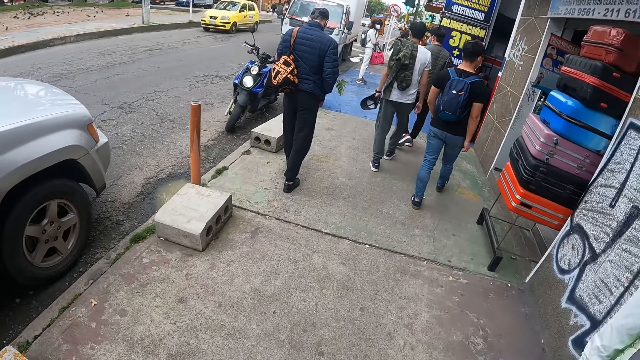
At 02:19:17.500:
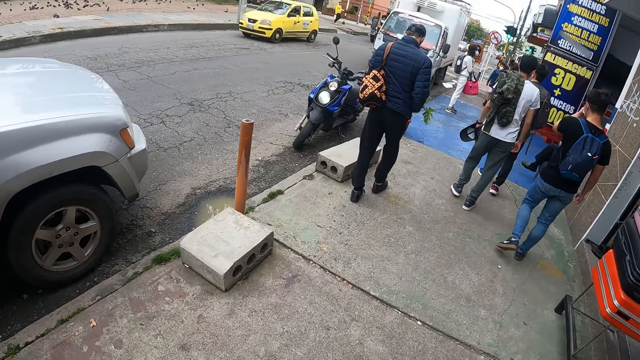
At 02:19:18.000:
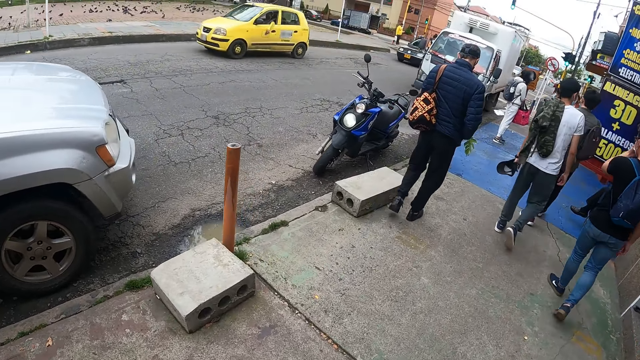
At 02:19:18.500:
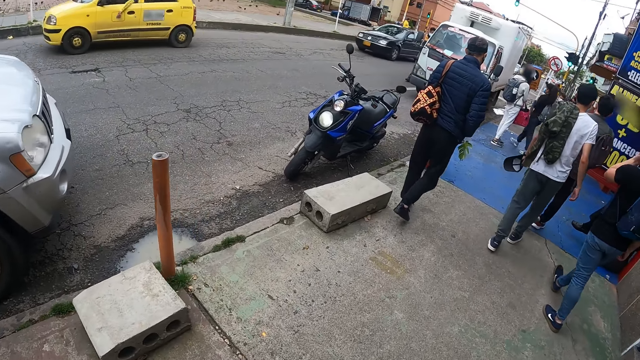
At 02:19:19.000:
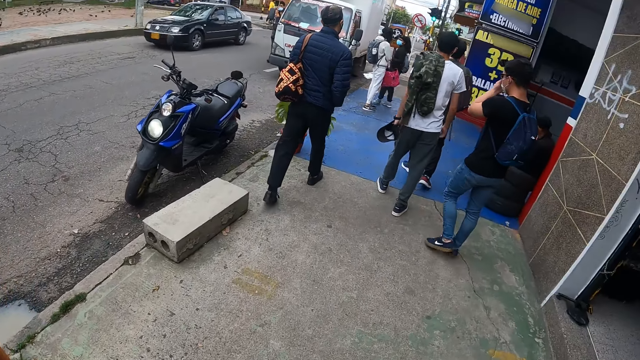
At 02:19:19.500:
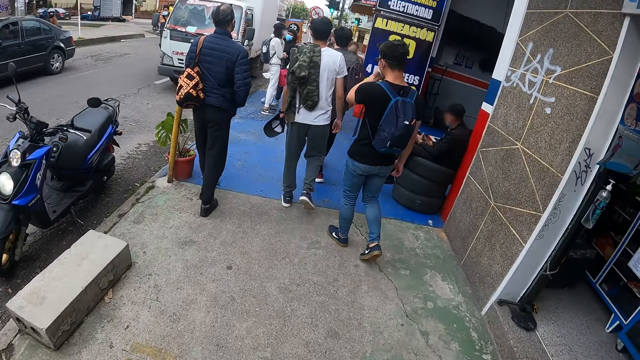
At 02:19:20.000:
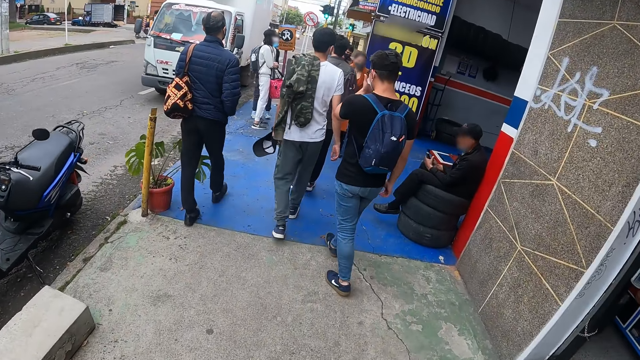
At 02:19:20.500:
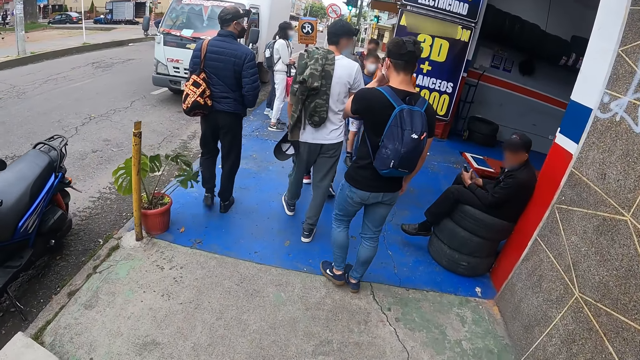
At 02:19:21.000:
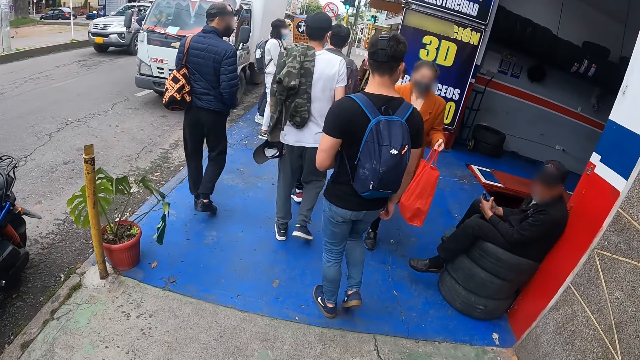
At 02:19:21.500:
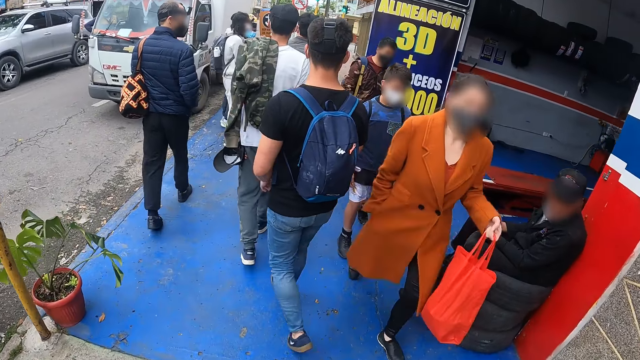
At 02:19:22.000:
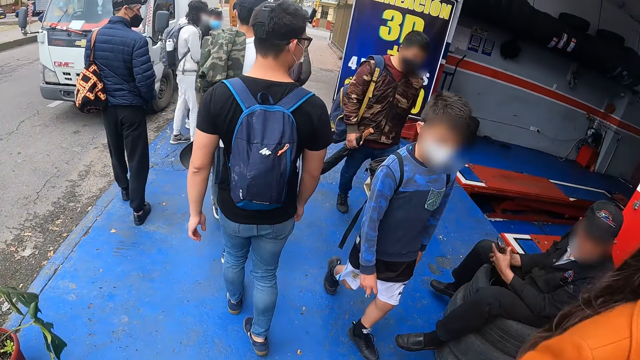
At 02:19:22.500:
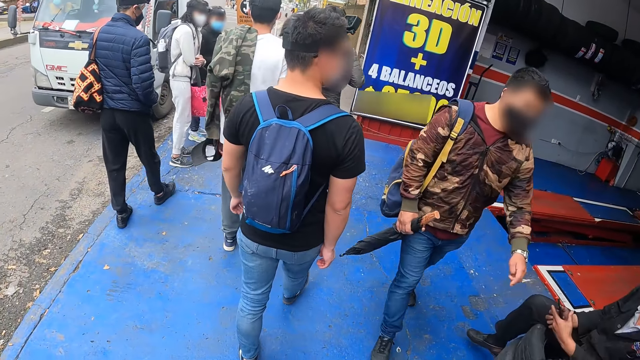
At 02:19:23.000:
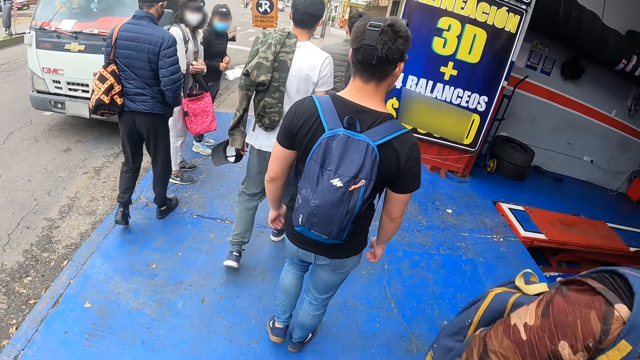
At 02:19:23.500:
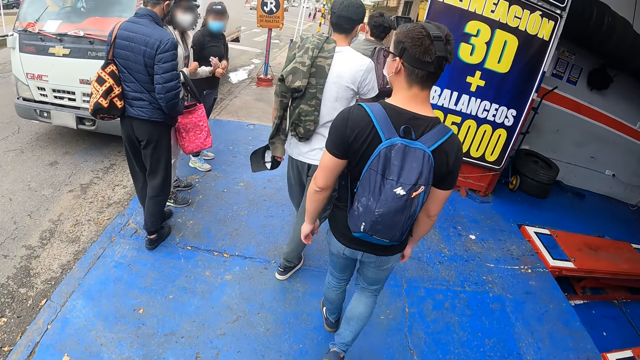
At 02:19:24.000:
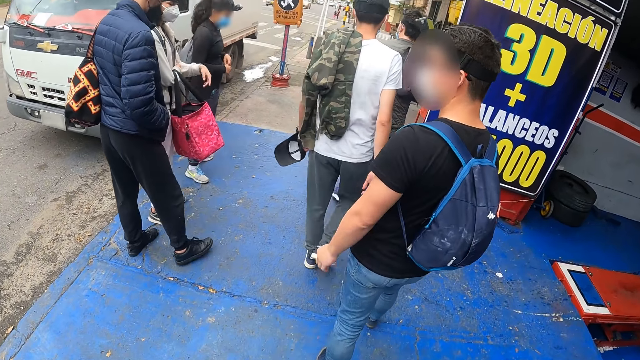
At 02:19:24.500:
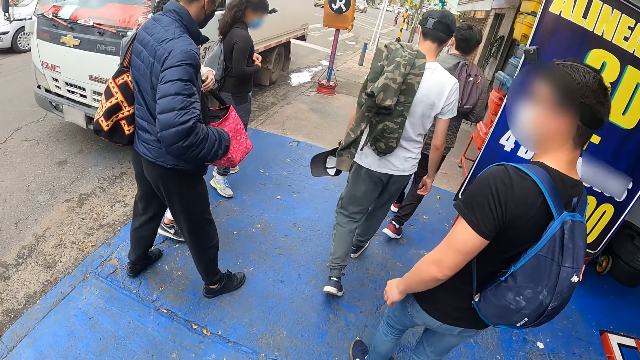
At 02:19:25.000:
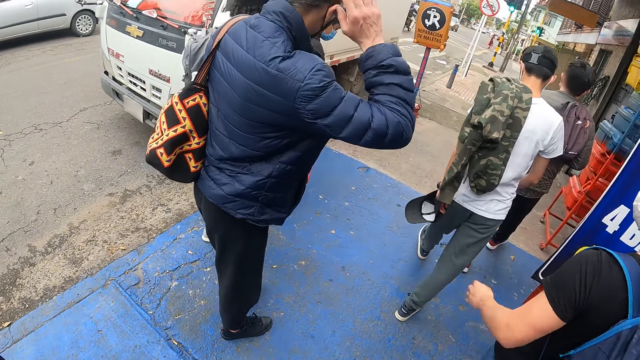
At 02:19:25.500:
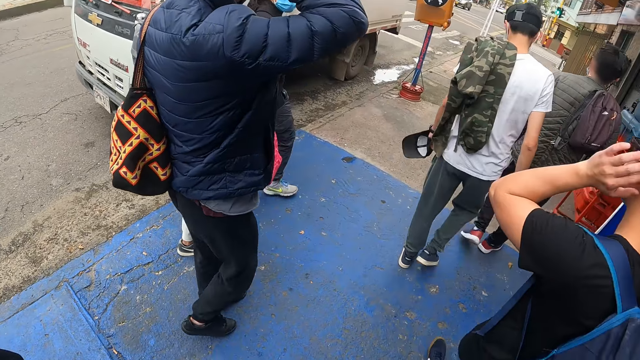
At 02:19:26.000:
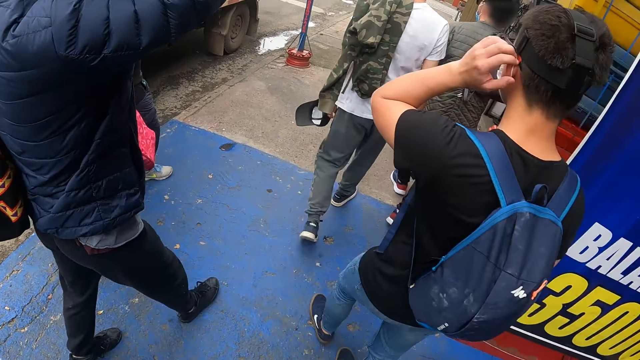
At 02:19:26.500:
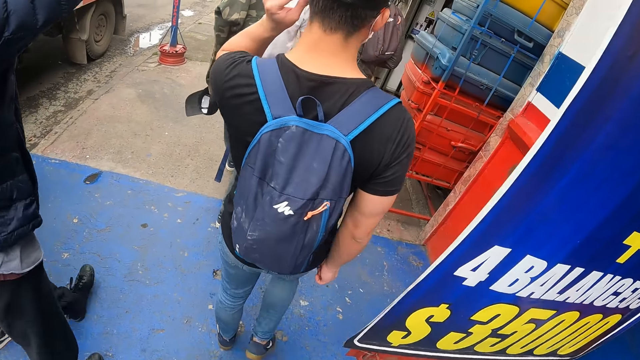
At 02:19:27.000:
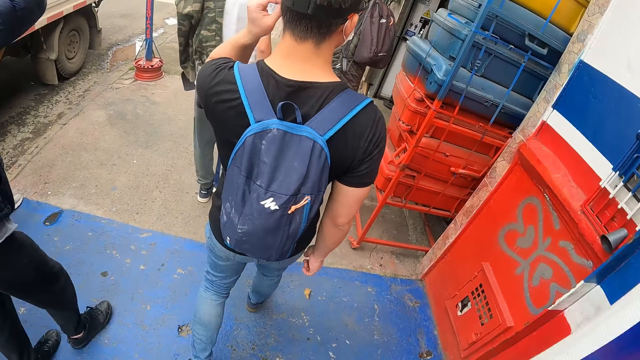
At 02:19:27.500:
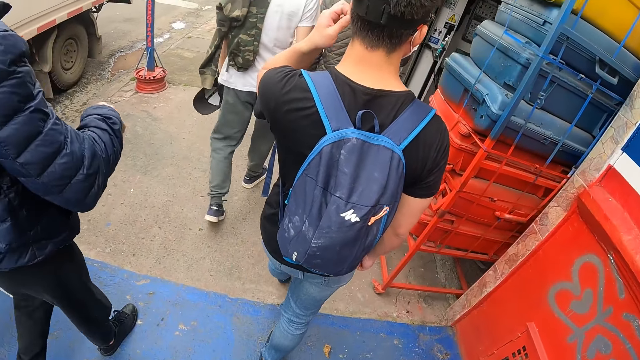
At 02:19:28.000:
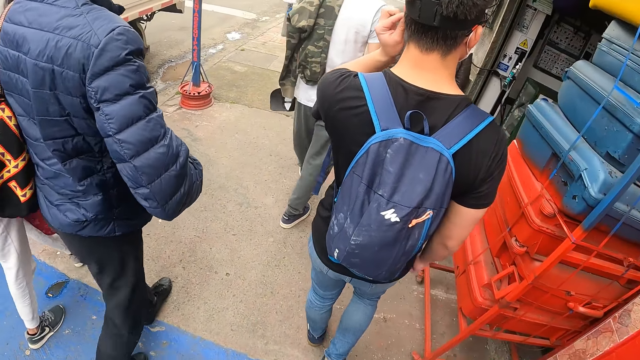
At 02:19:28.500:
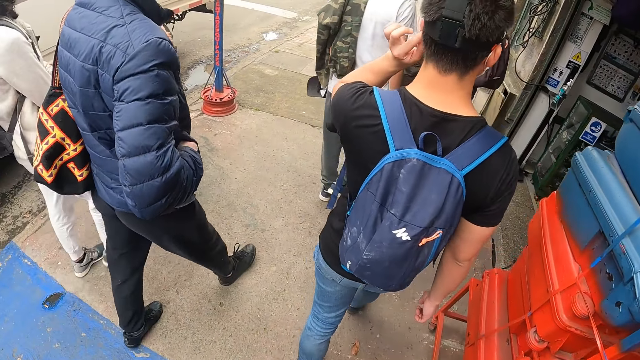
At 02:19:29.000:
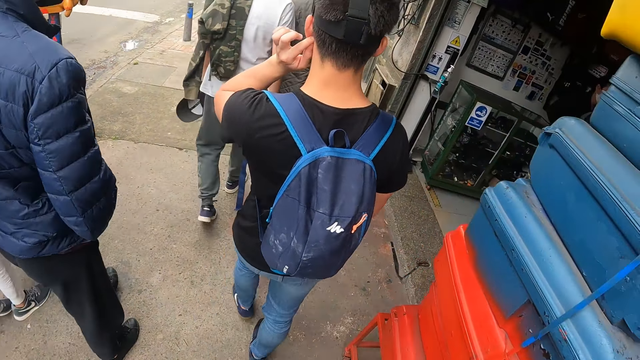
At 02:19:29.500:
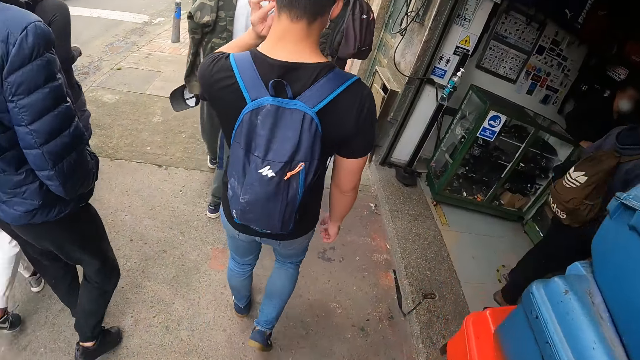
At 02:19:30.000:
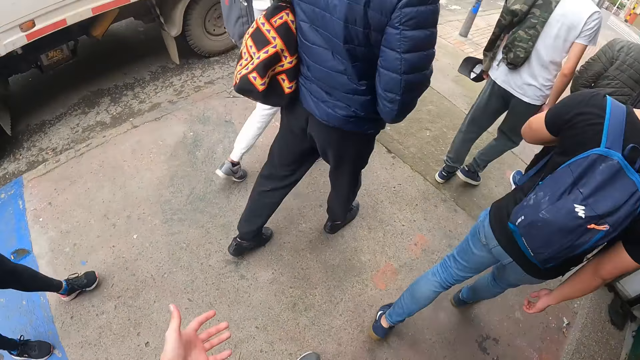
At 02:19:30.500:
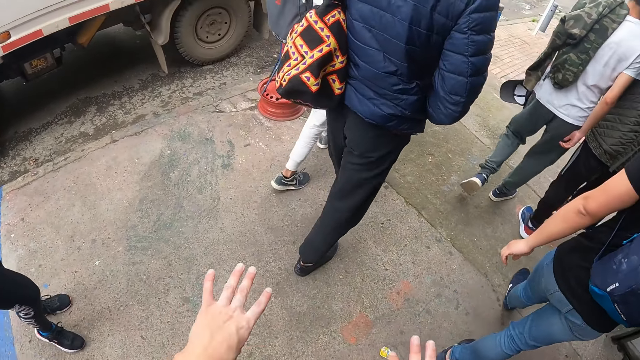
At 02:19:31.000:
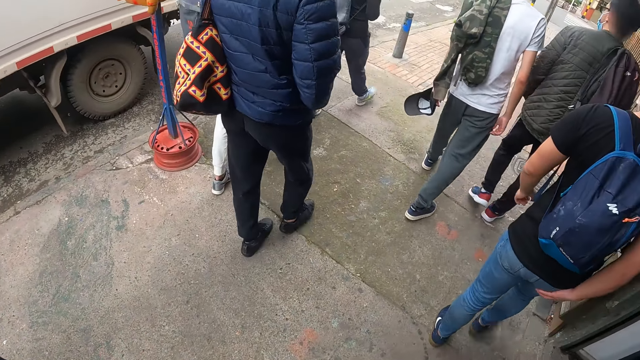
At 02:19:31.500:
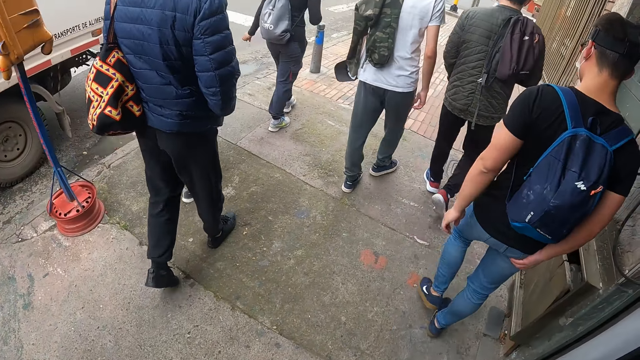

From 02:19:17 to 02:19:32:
A woman stretches the hand. A man lifts the hand, walks around, drops the hand and walks around. The camera wearer moves the hand.

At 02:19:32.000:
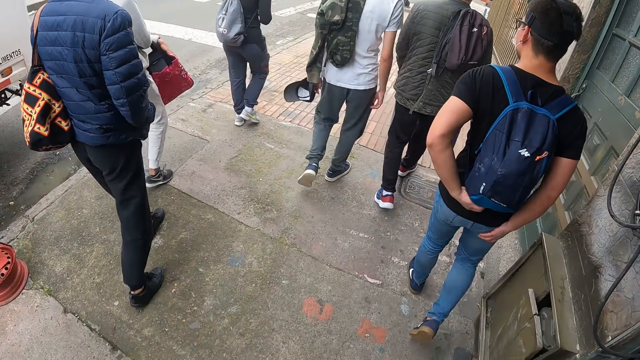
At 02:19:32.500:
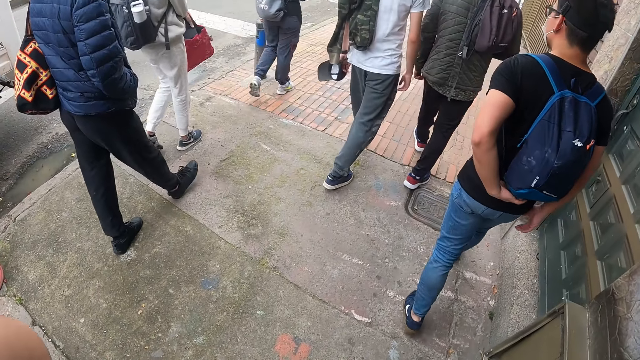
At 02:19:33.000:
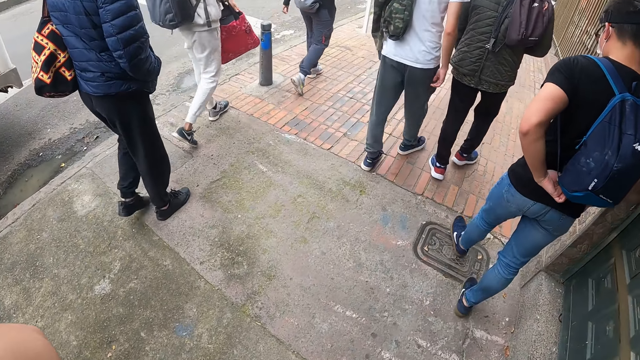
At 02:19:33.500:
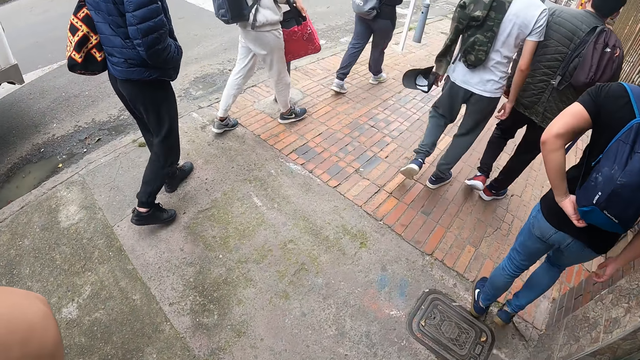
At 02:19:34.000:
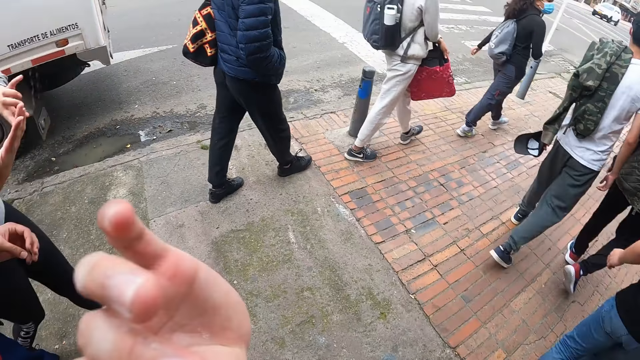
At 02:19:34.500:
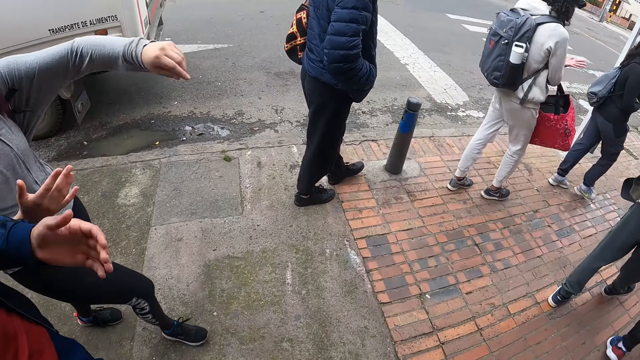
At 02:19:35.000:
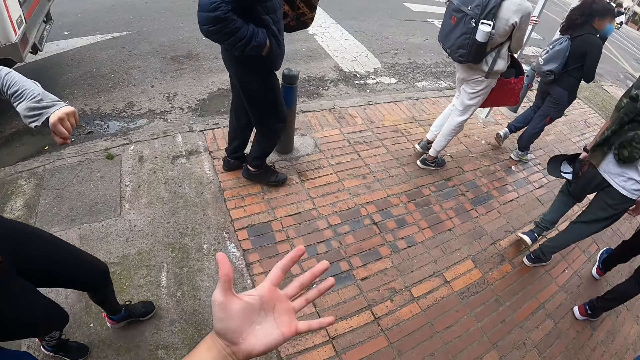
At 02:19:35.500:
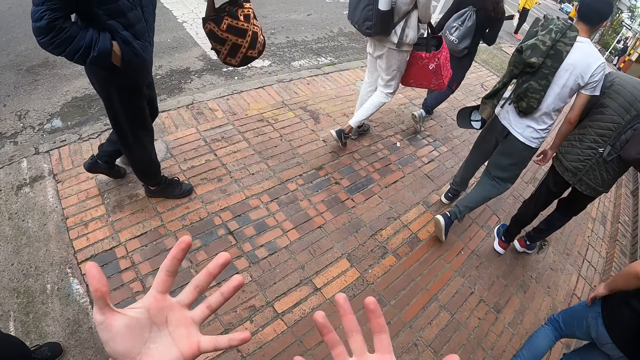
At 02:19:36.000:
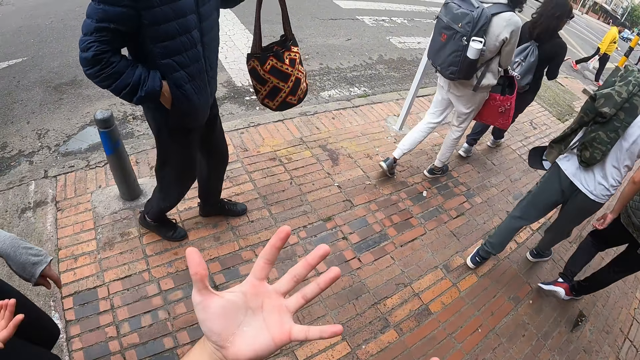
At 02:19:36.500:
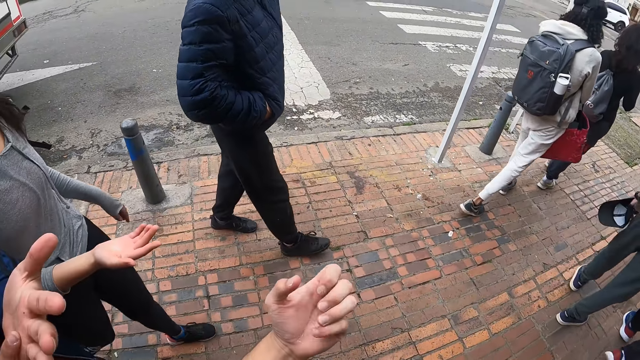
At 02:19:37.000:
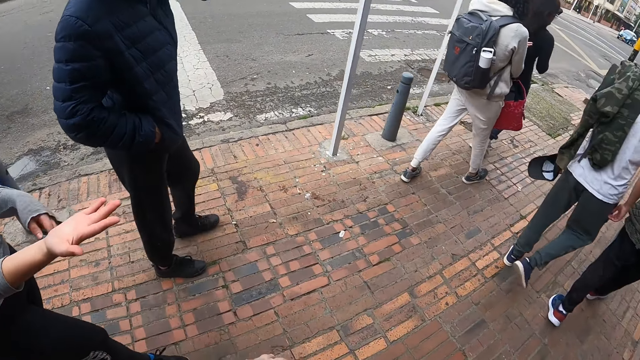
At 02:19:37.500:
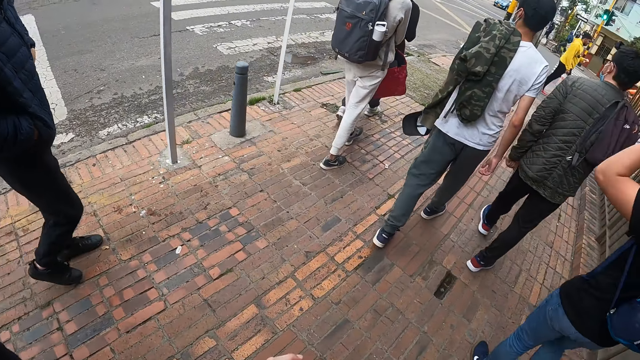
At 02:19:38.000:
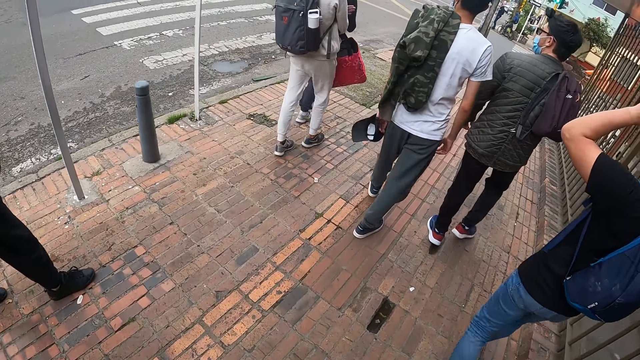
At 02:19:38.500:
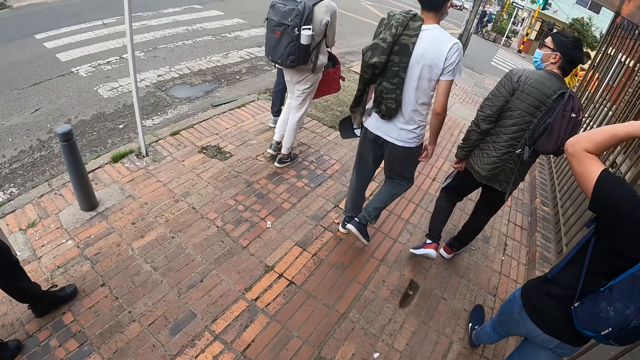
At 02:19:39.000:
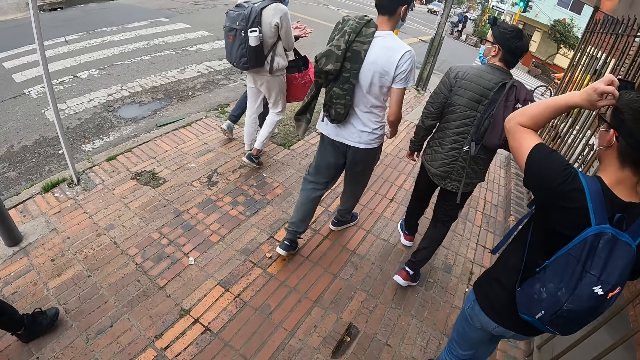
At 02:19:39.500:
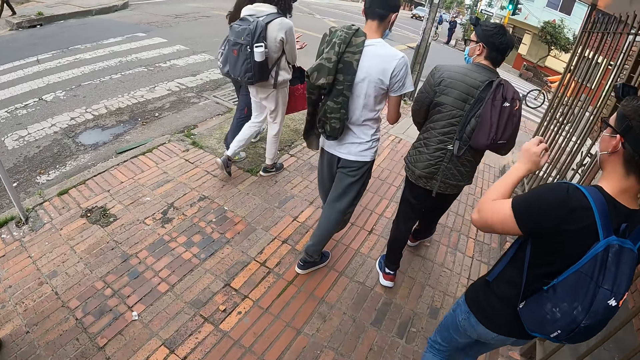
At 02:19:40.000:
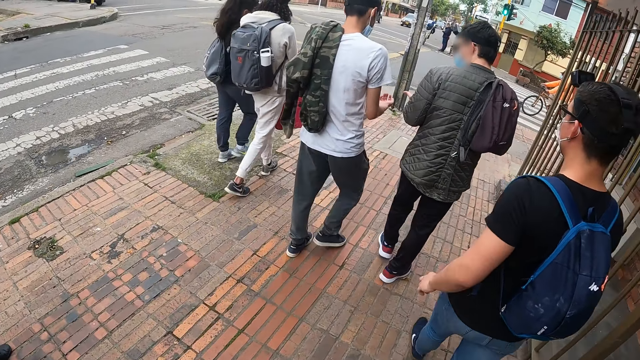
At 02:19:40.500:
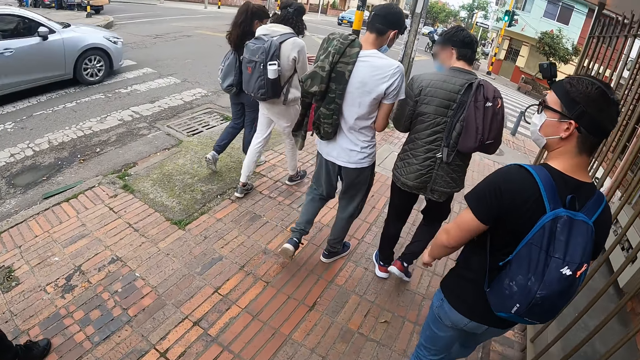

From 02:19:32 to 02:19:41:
The camera wearer walks around. A woman moves the hands. The camera wearer stretches the hands. They look around.
